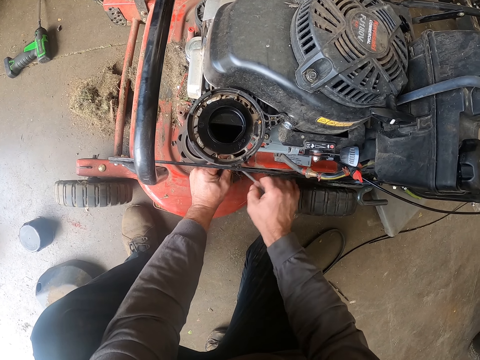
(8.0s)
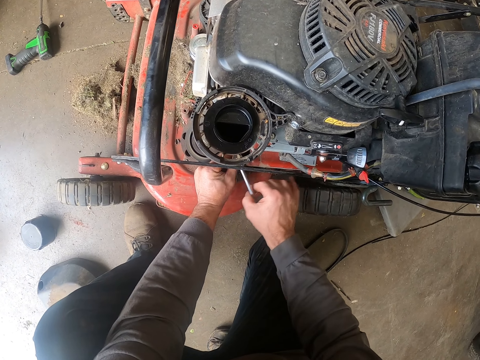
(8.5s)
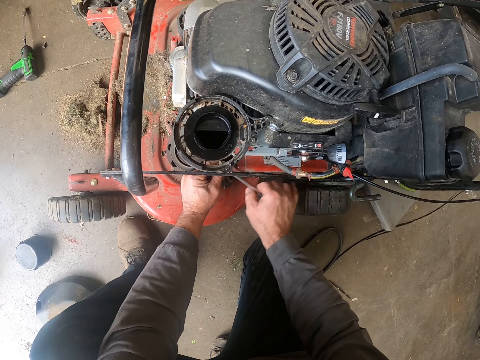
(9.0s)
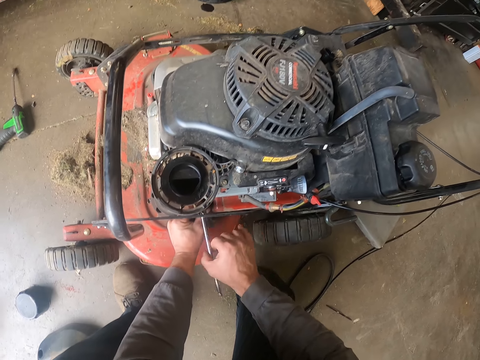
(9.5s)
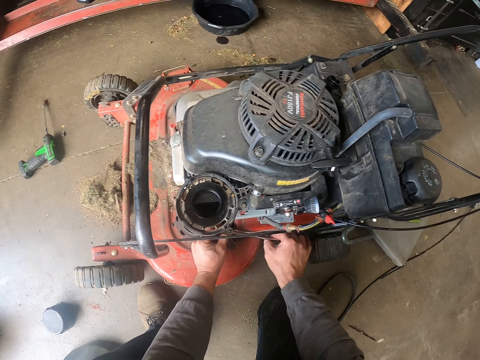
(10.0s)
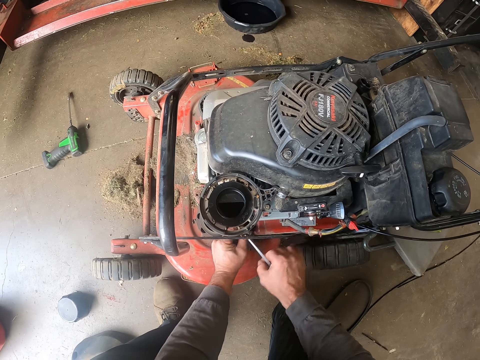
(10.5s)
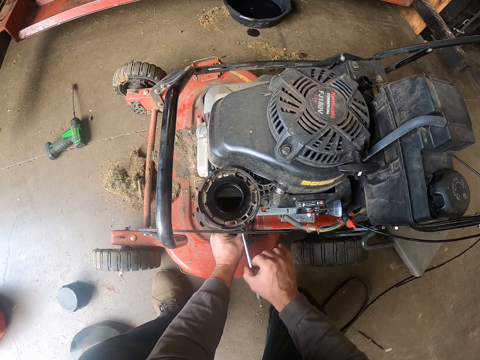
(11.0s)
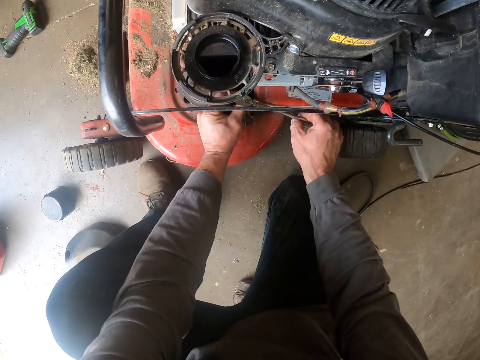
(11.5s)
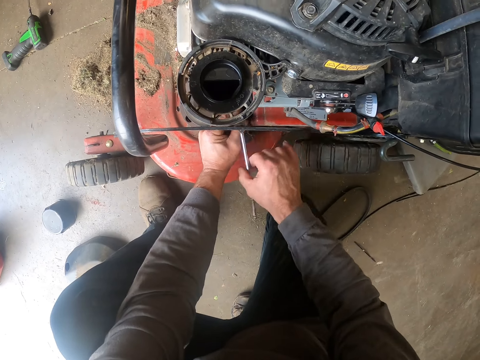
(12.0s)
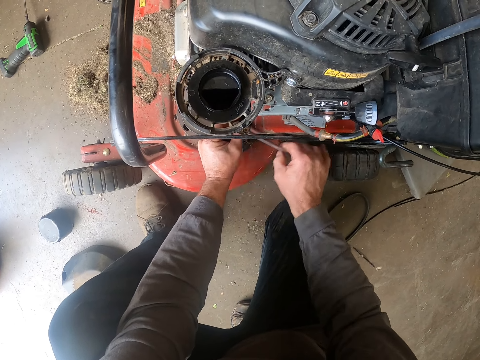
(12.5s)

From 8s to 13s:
The camera wearer looks around a lawn mower.

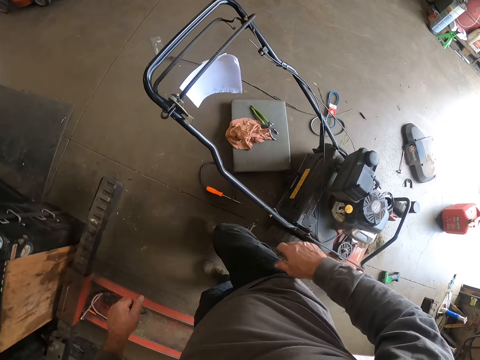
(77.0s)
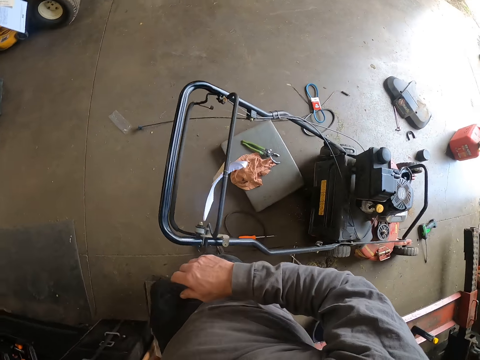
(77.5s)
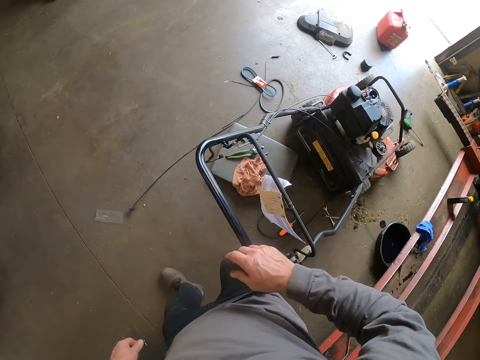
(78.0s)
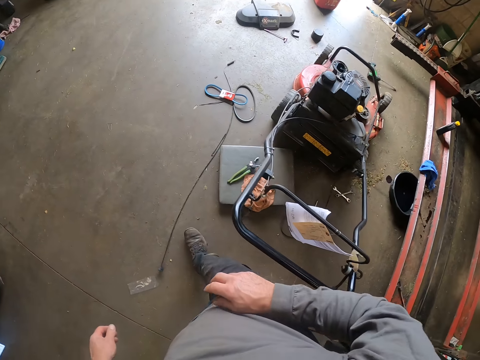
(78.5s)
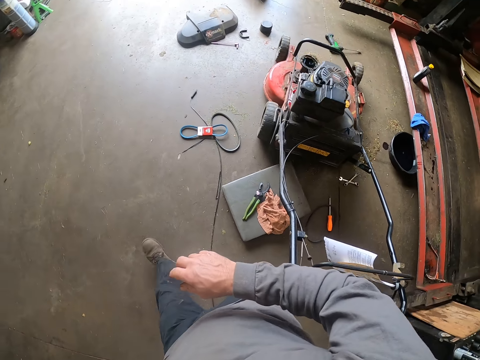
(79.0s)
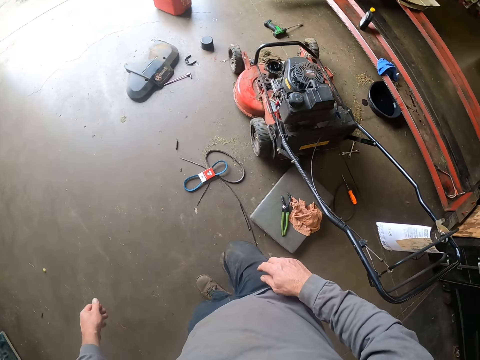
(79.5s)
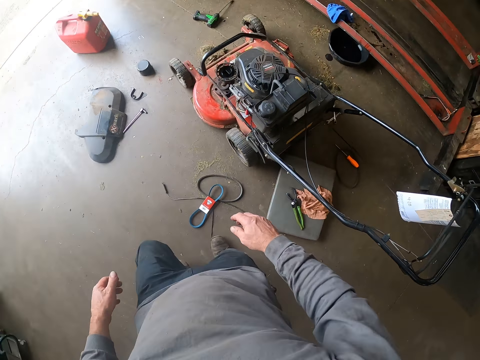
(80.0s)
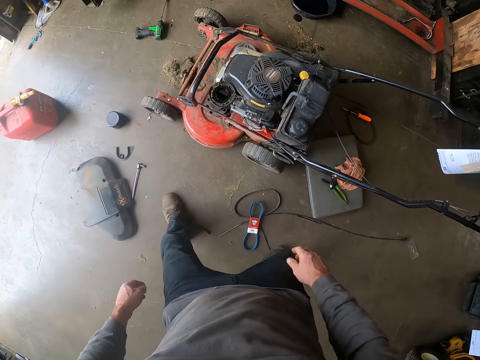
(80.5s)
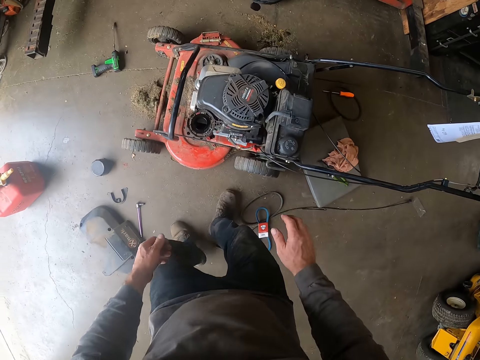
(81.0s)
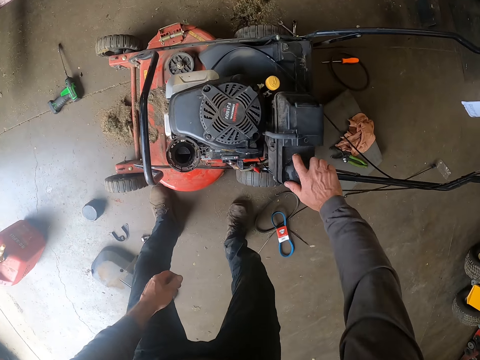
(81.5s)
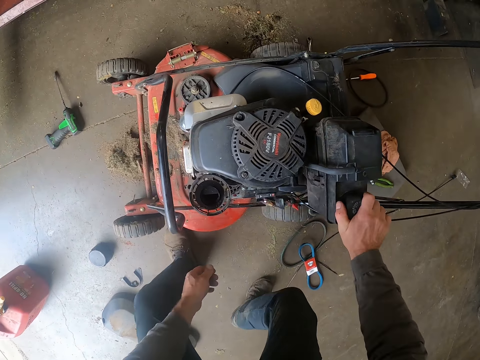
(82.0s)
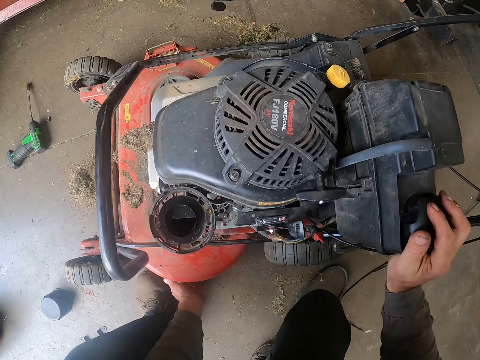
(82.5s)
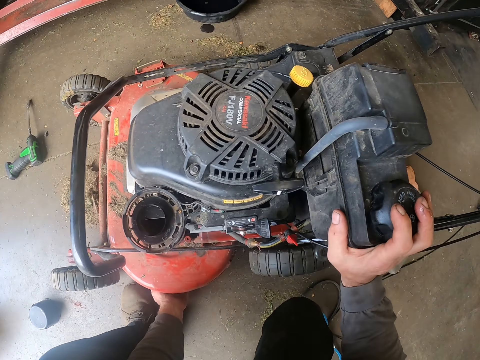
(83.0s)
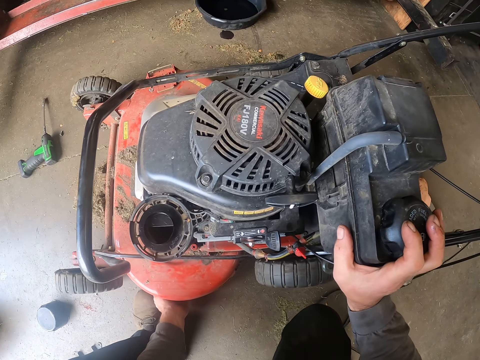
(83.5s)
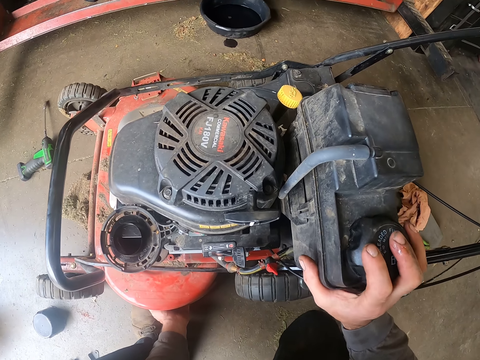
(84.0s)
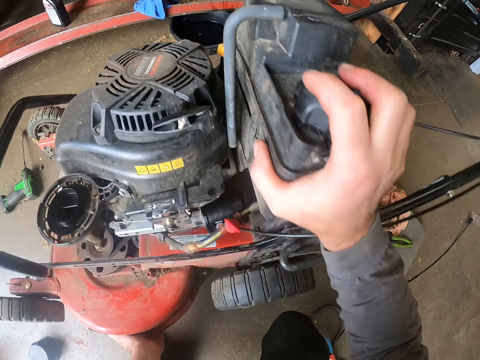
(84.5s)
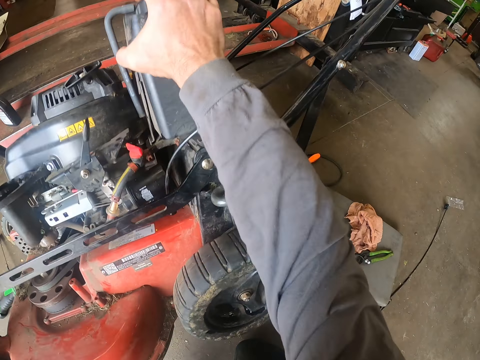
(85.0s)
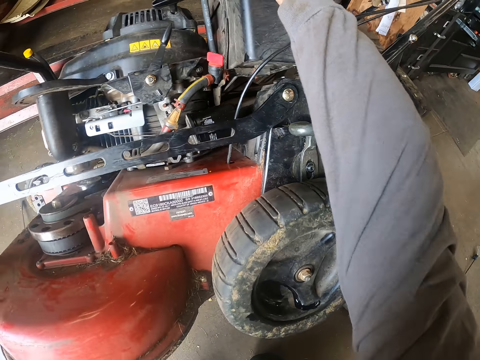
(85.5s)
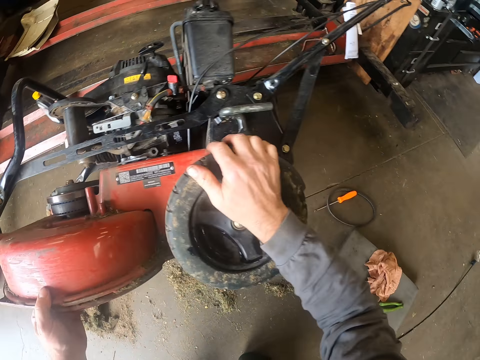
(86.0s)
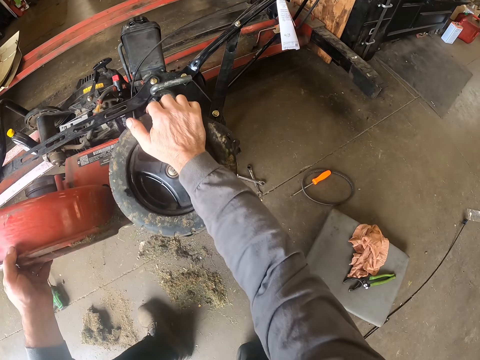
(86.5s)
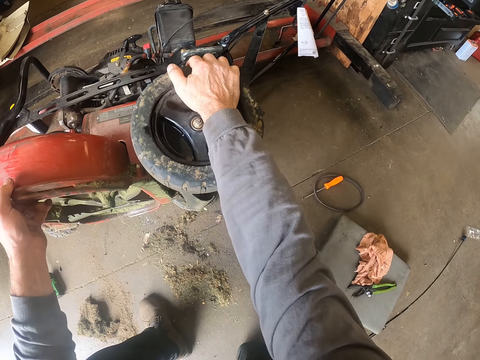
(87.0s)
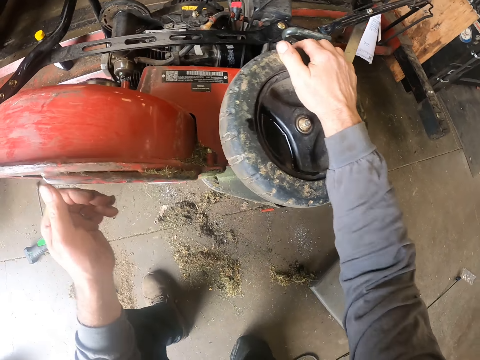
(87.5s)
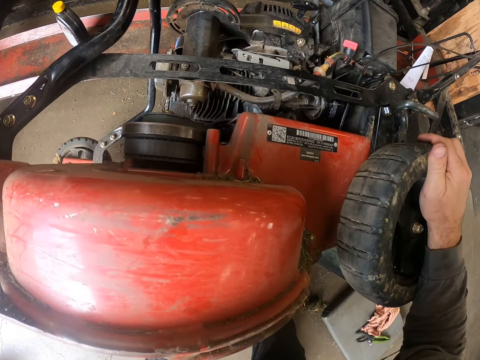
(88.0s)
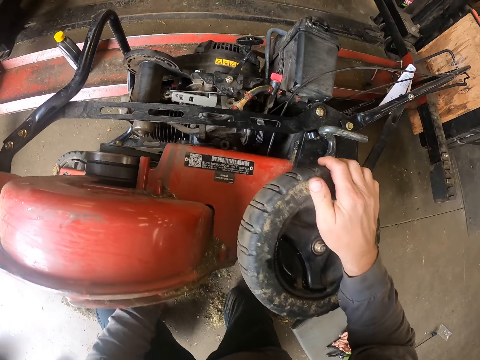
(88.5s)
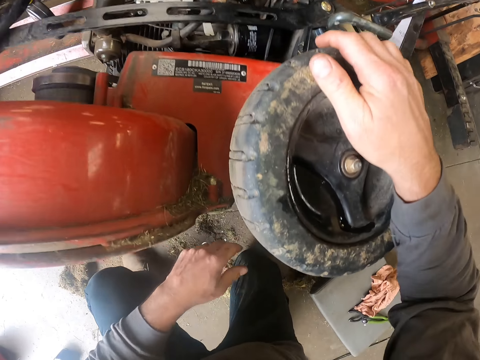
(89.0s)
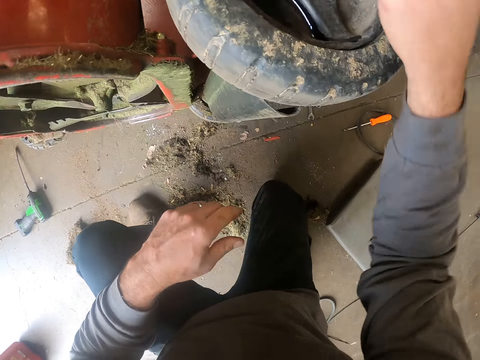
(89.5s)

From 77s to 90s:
The camera wearer walks around the workshop. They adjust the fuel tank knob. They touch the lawn mower. They hold the lawn mower on both hands. They turn the lawn mower. They raise the lawn mower up.

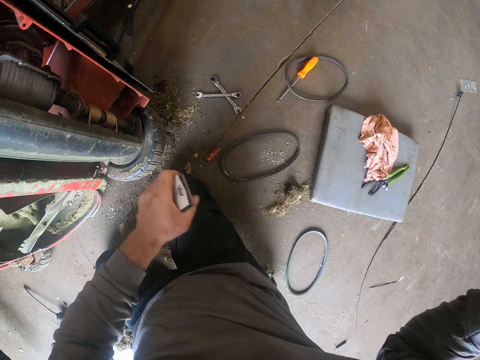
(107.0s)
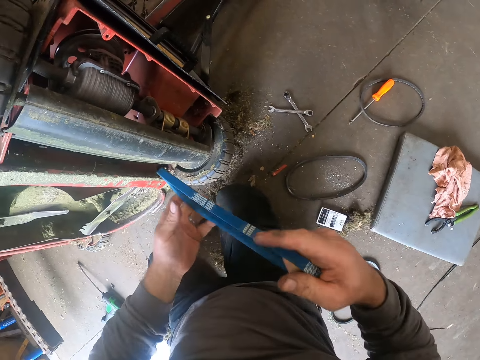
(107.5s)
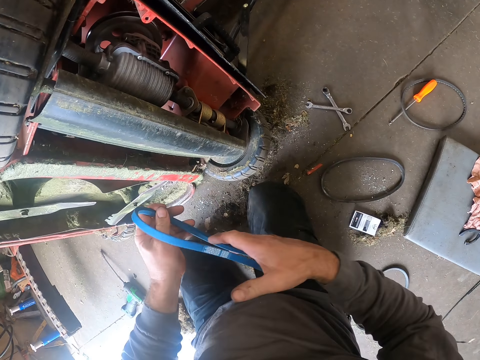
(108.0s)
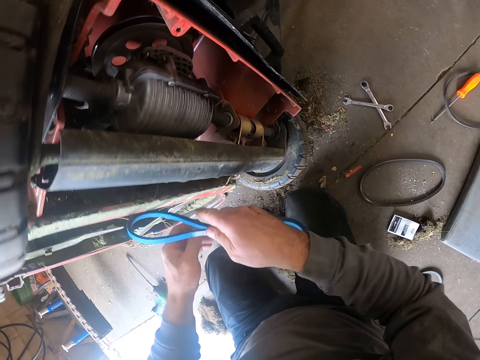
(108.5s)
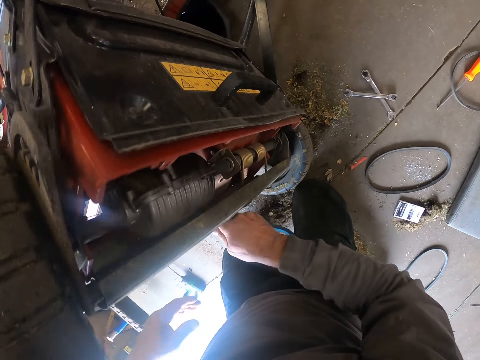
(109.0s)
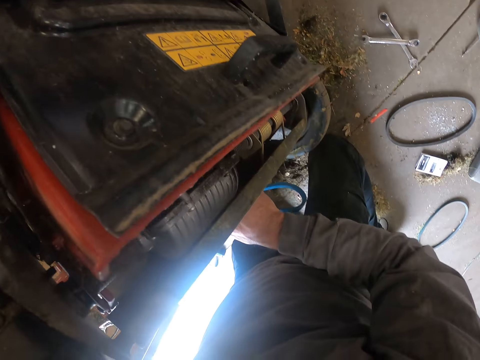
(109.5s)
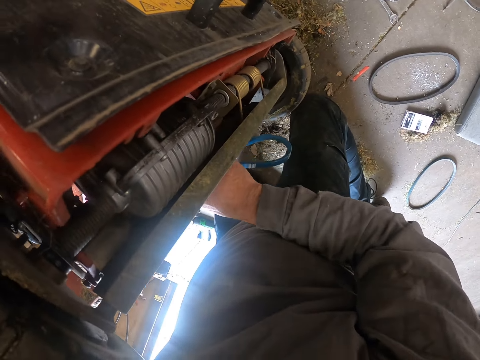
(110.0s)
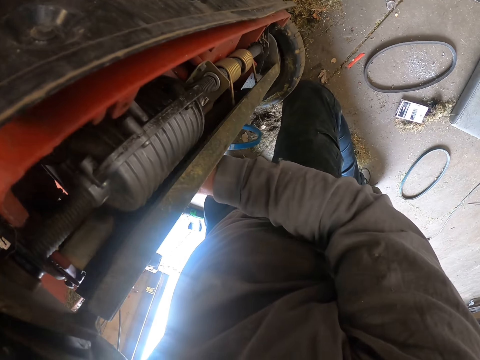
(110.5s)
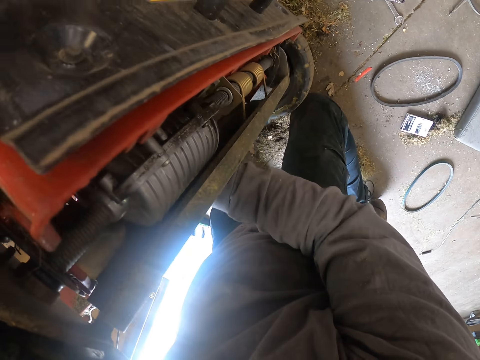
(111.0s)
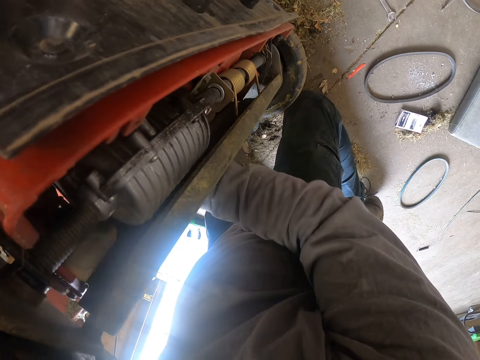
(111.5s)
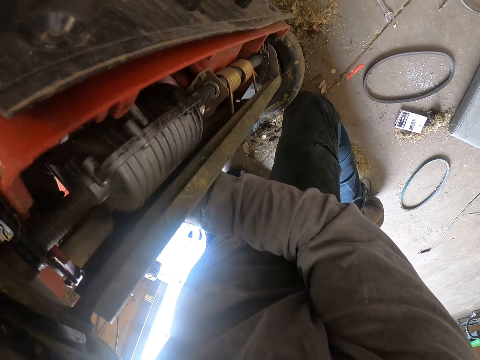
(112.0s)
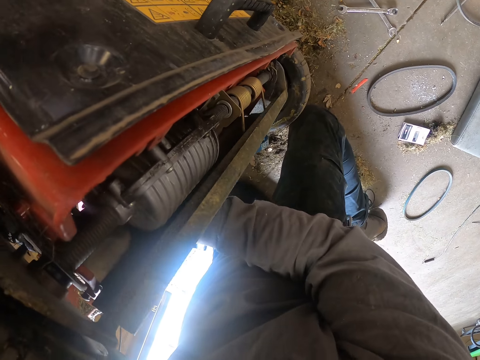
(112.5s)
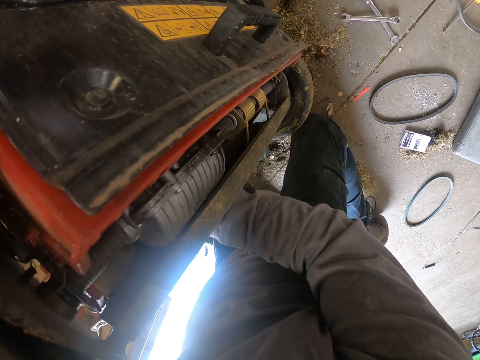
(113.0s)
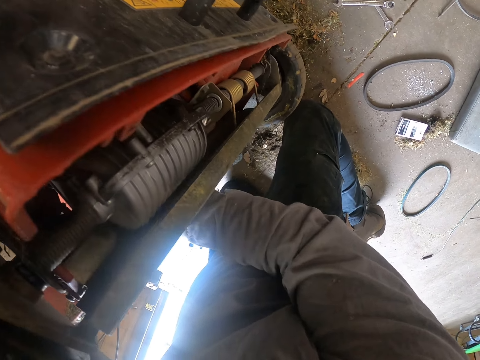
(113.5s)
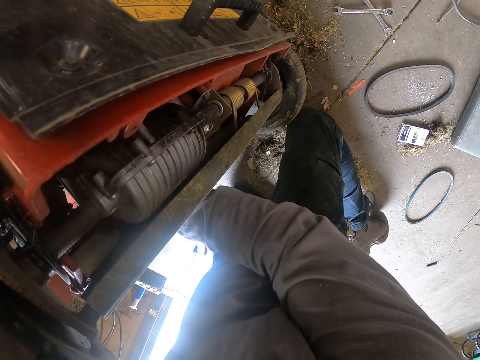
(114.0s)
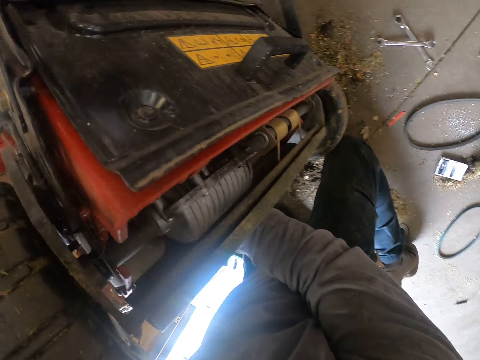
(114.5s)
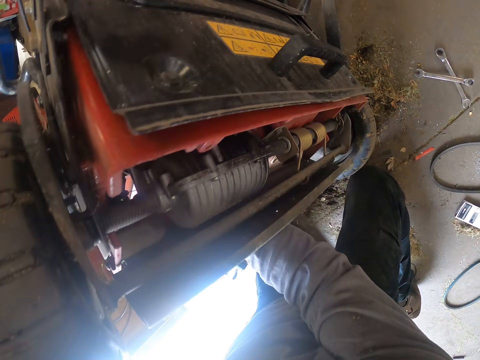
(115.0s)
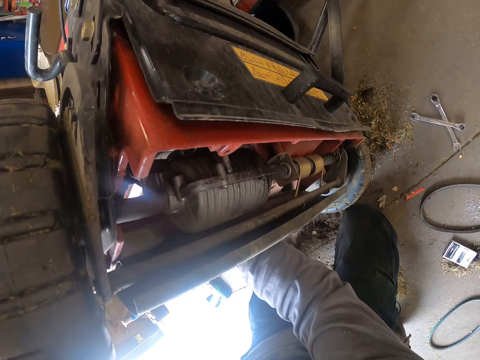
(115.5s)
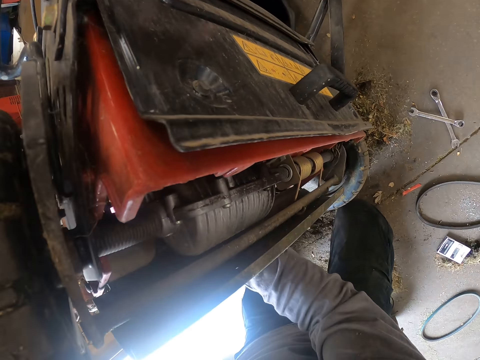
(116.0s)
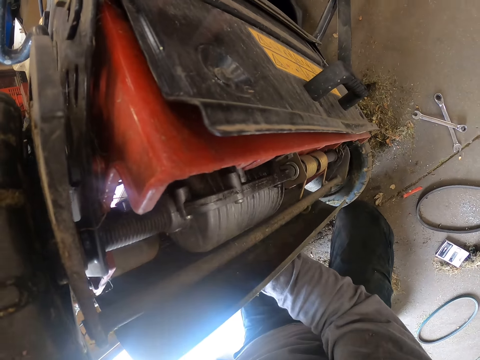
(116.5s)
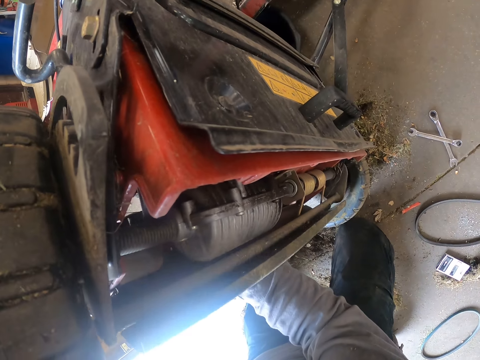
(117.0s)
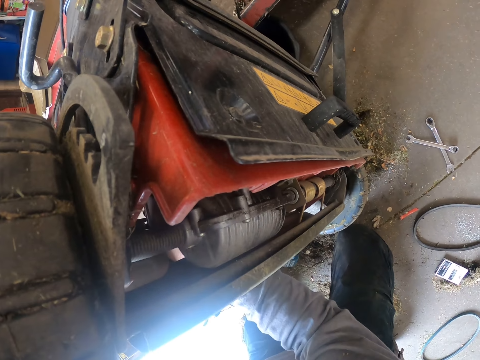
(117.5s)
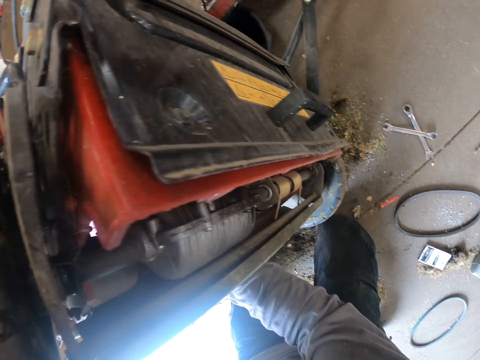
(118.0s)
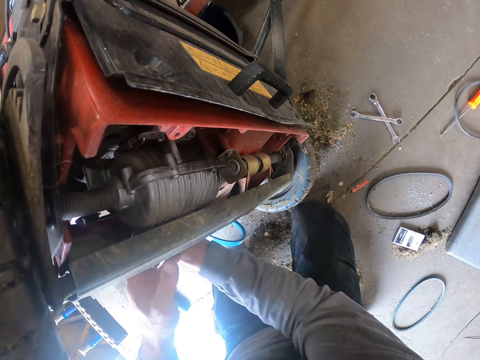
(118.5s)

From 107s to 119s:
The camera wearer removes the belt drive from the pack, and throws the pack on the floor. They fix the belt drive in the lawn mower. They fix the engine belt to the lawn mower.
